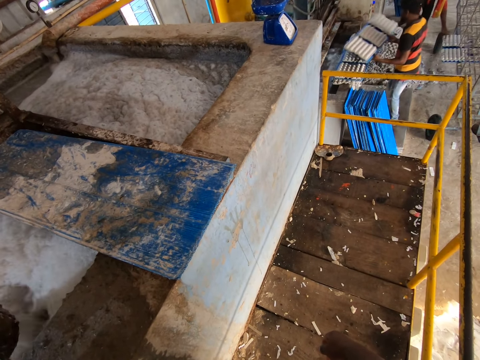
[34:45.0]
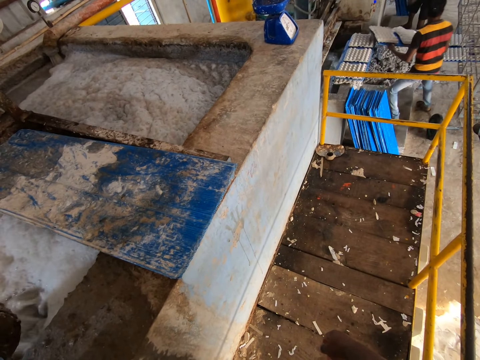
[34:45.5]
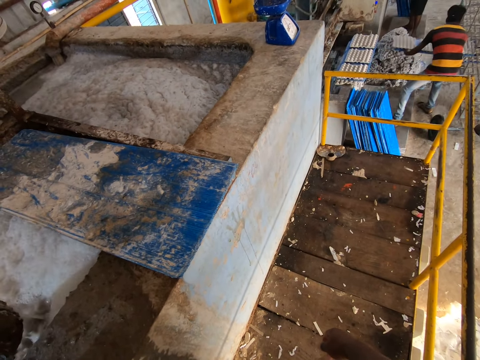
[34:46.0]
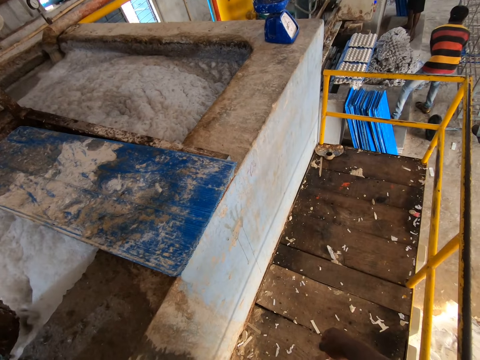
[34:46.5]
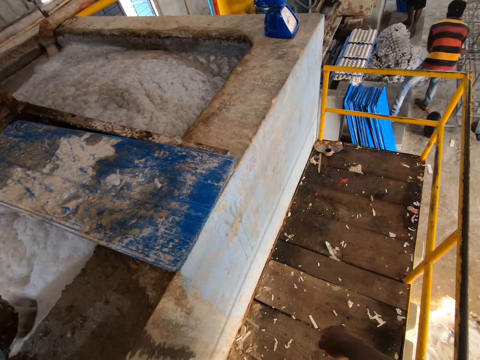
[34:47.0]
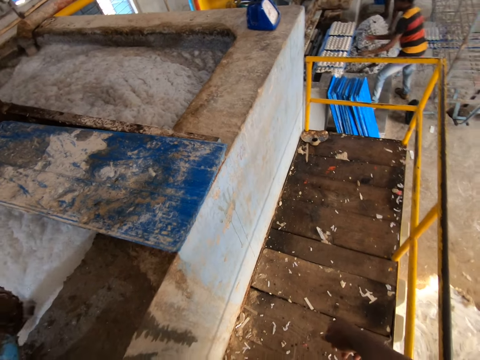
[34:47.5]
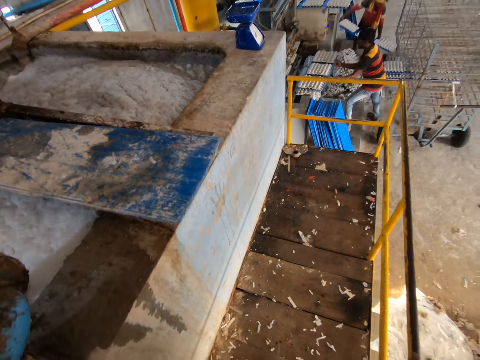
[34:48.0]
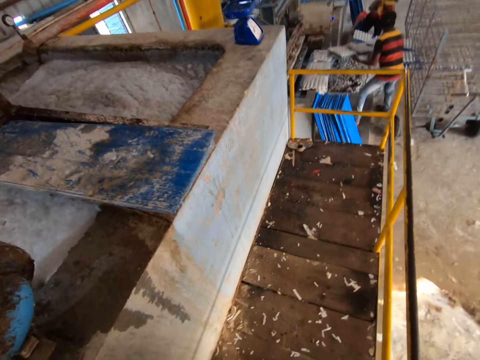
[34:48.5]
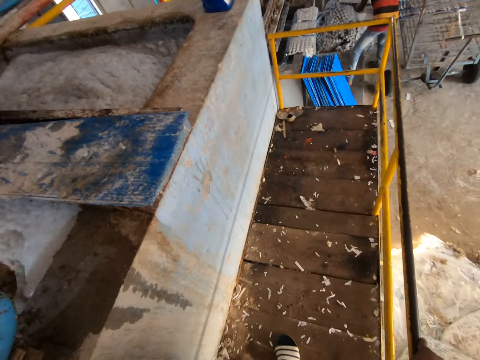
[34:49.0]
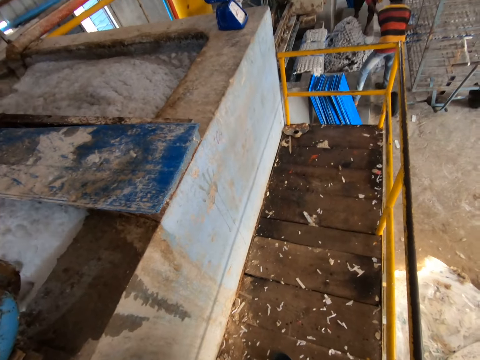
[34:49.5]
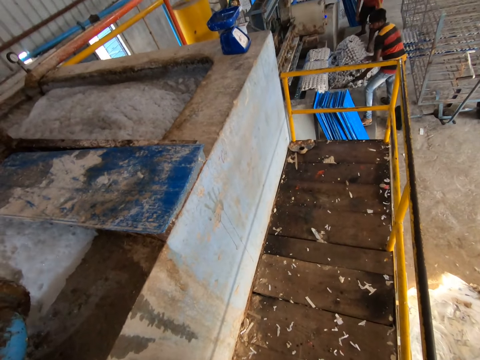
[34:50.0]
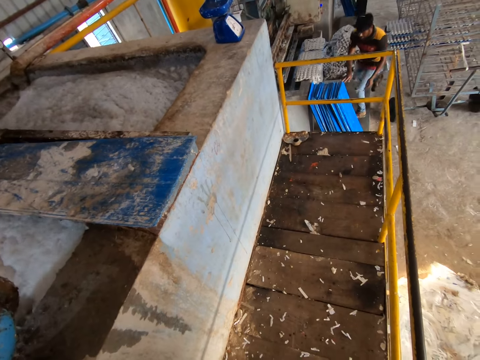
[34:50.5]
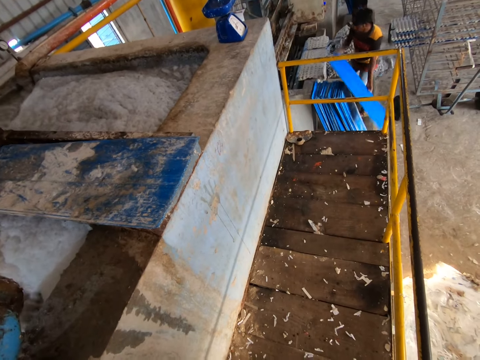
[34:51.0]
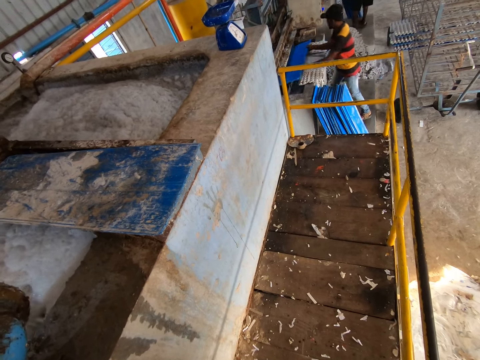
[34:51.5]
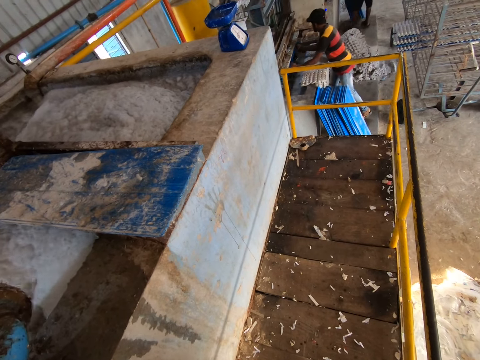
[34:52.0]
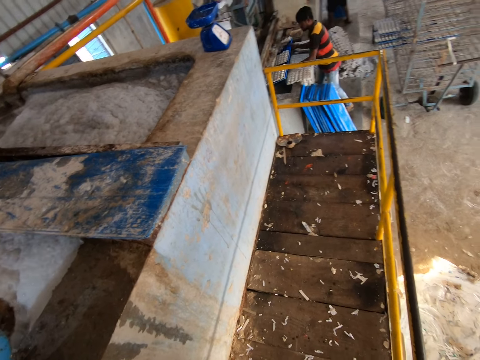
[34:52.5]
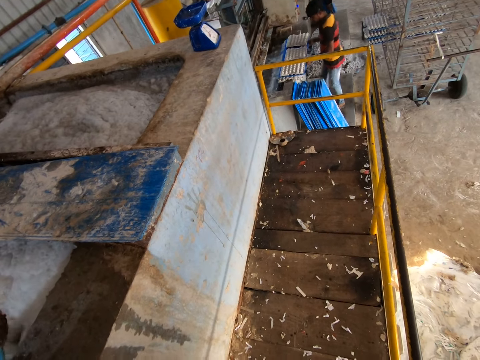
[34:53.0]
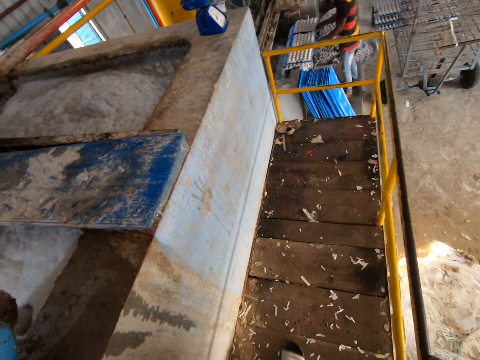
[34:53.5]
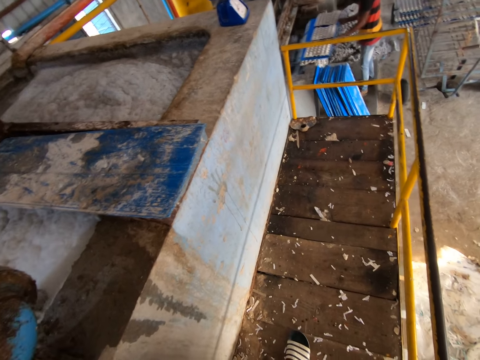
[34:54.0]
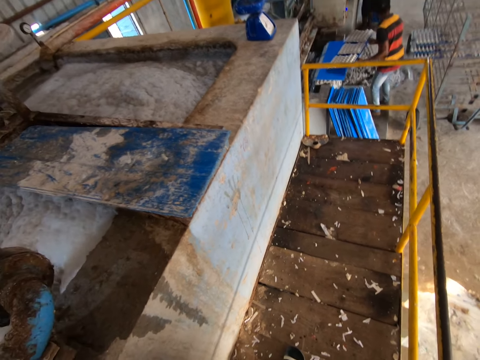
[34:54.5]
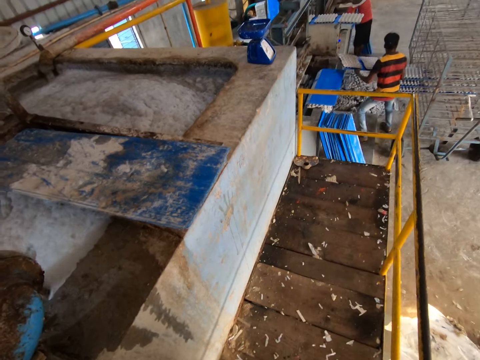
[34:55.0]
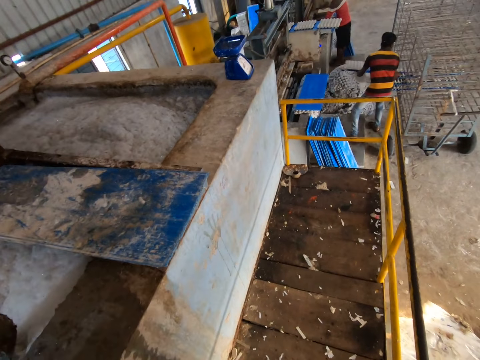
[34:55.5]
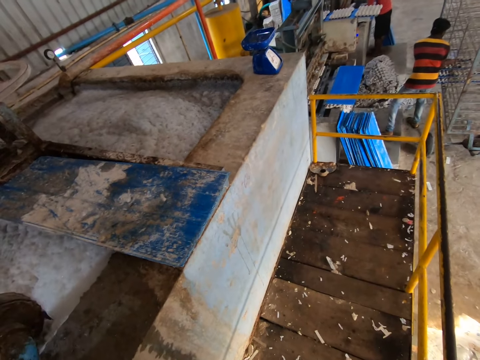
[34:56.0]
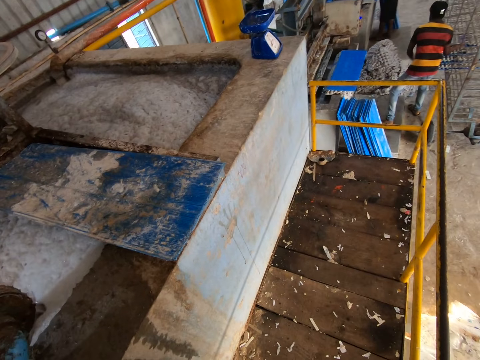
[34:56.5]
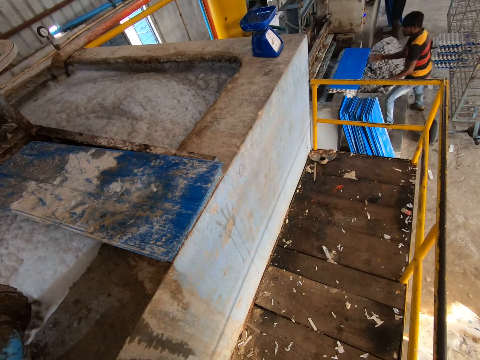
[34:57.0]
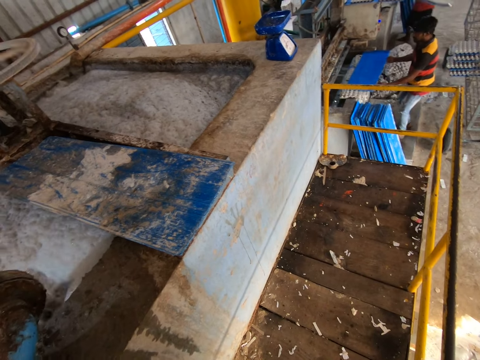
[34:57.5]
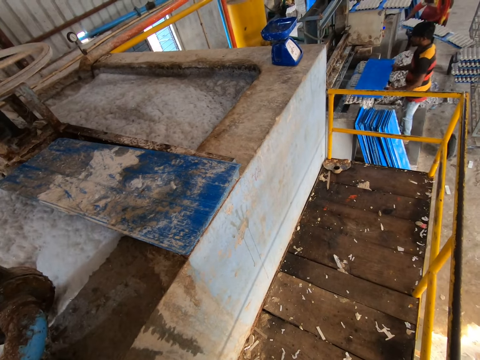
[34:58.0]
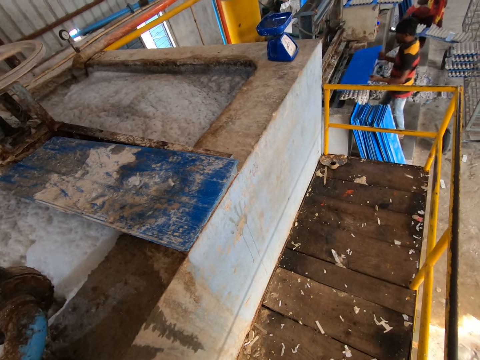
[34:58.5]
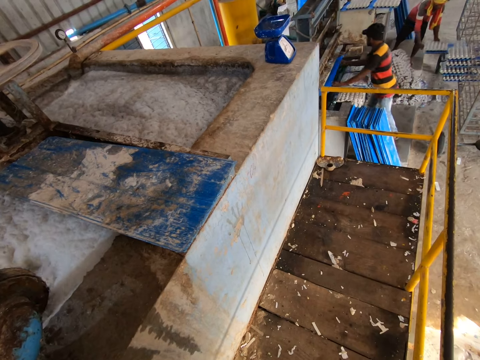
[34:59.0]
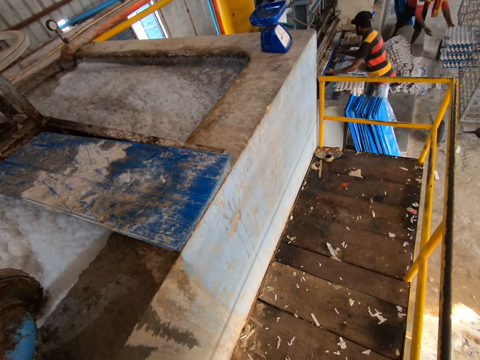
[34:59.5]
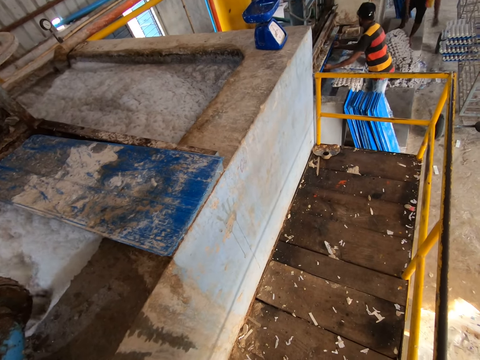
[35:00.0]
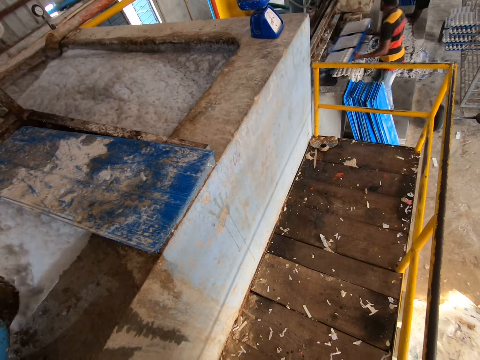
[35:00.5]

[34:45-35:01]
A man places the blue tray on the mobile rack with both hands. He picks a blue tray from the egg carton shaper with both hands. Another man places a blue tray on the mobile rack with both hands. The first man places the blue tray on the mobile rack with both hands, picks a blue tray from the ground with his right hand, holds the blue tray with both hands, and places the blue tray in the egg carton machine with both hands. He places the blue tray on the egg carton shaper with both hands, picks the blue tray from the egg carton shaper with both hands, and places the blue tray in the egg carton machine with both hands. He picks the blue tray from the egg carton shaper with both hands. The other man places a blue tray on the mobile rack with both hands. The first man places the blue tray in the egg carton machine with both hands.

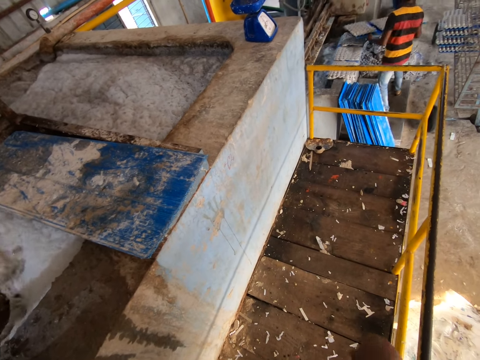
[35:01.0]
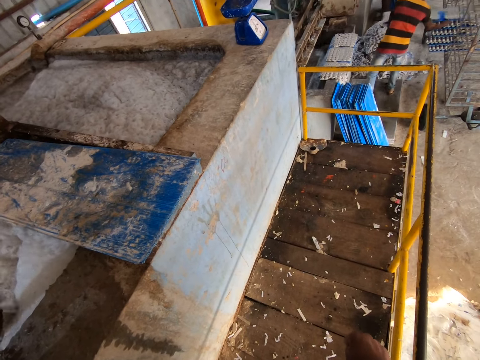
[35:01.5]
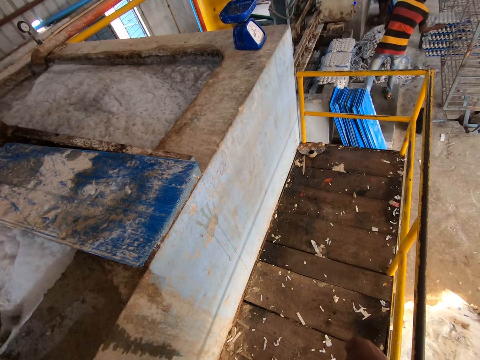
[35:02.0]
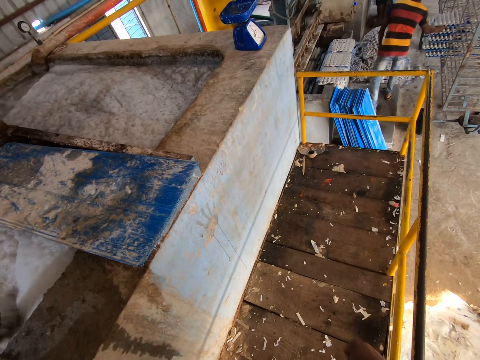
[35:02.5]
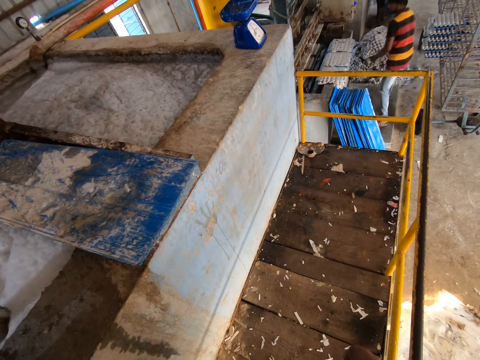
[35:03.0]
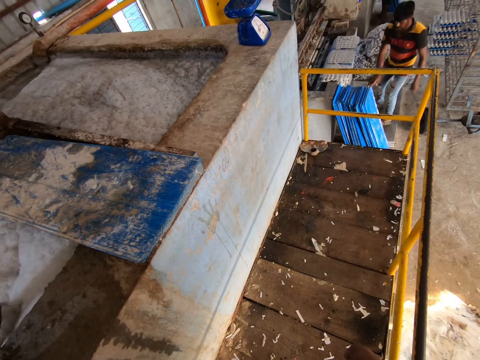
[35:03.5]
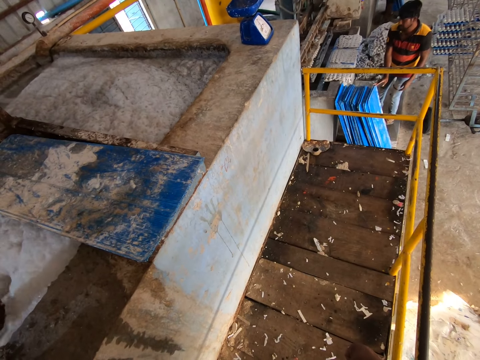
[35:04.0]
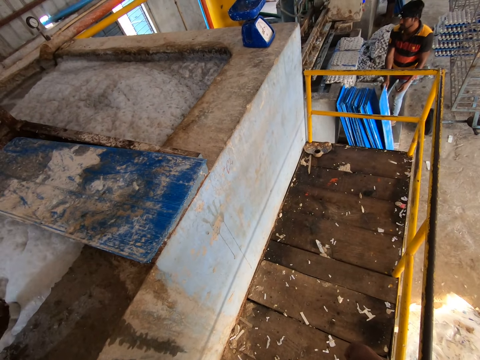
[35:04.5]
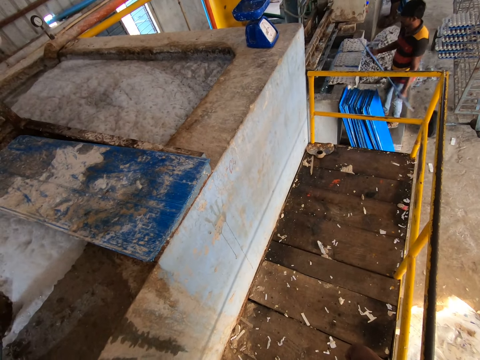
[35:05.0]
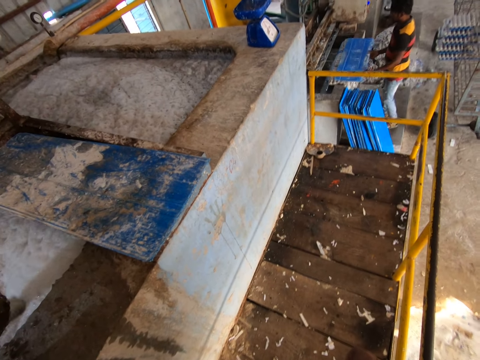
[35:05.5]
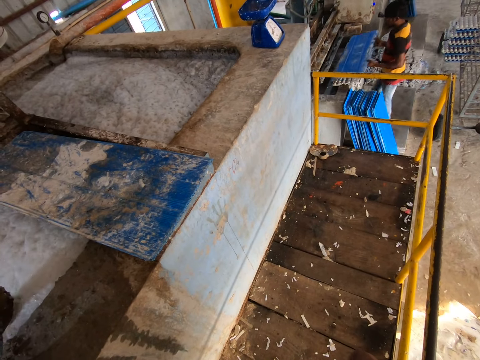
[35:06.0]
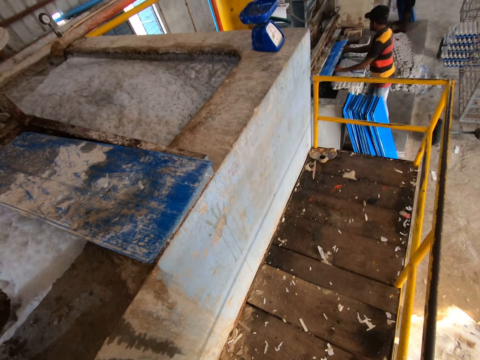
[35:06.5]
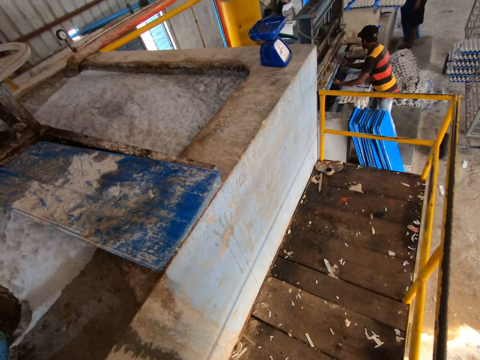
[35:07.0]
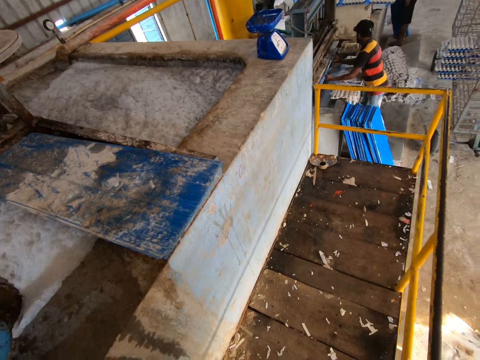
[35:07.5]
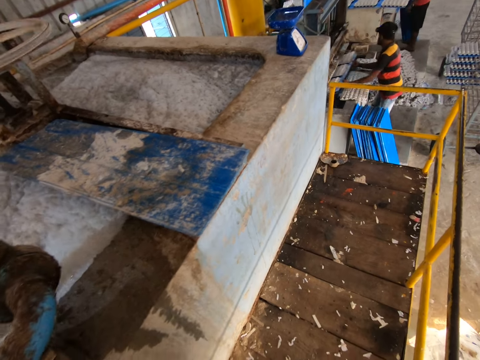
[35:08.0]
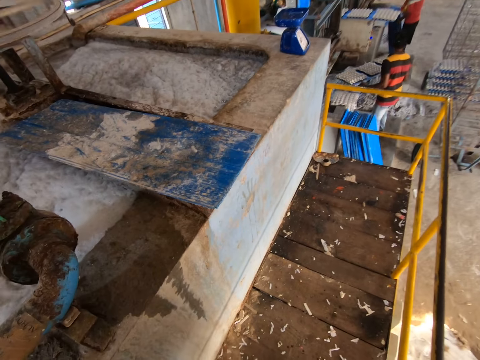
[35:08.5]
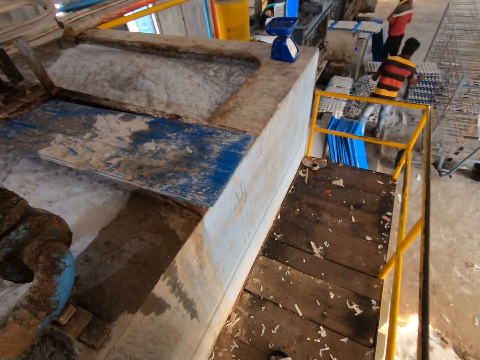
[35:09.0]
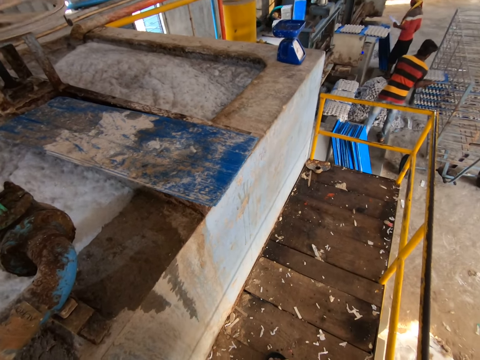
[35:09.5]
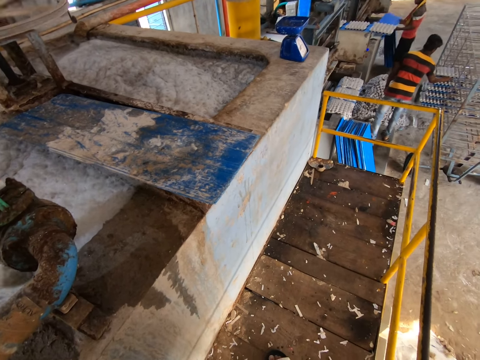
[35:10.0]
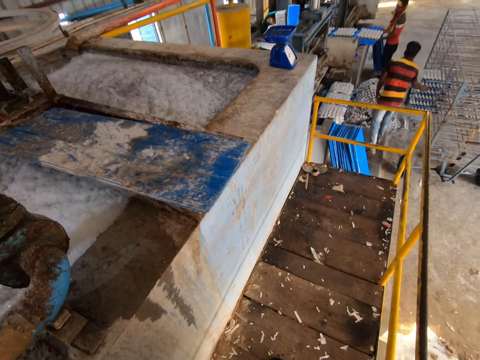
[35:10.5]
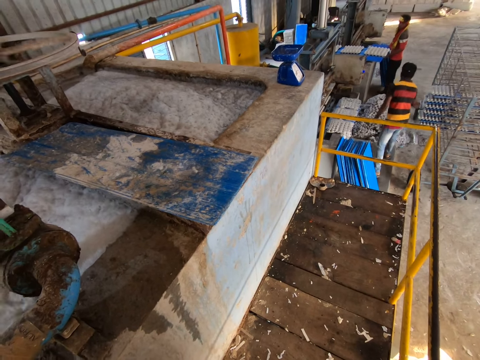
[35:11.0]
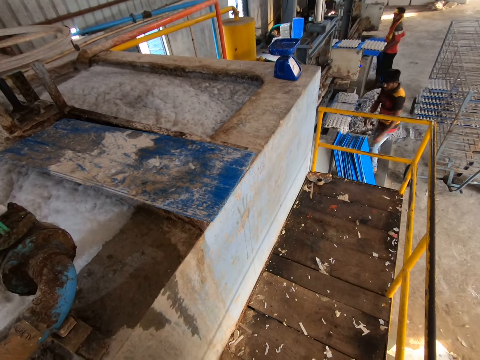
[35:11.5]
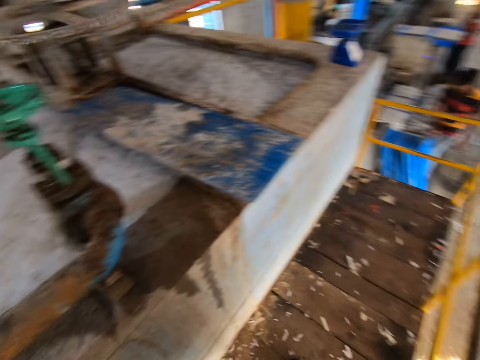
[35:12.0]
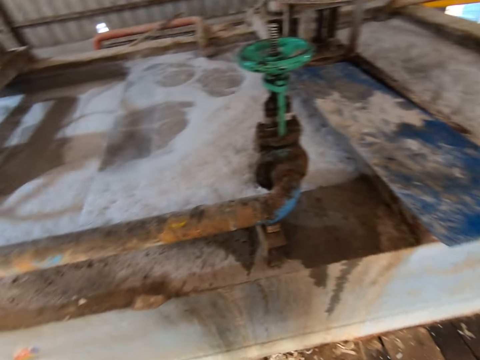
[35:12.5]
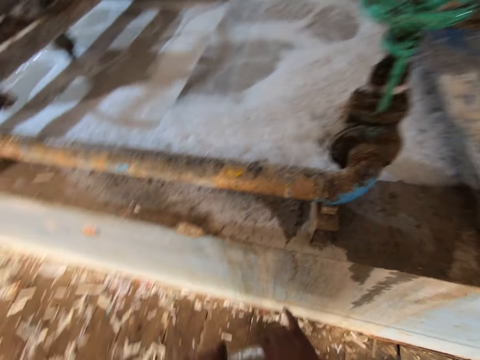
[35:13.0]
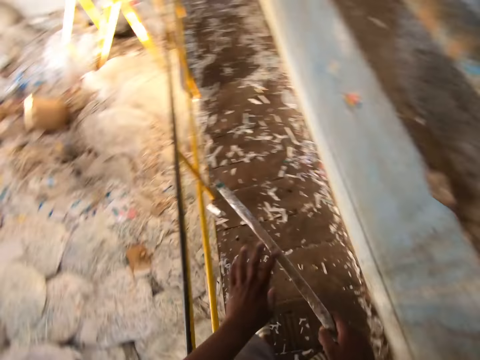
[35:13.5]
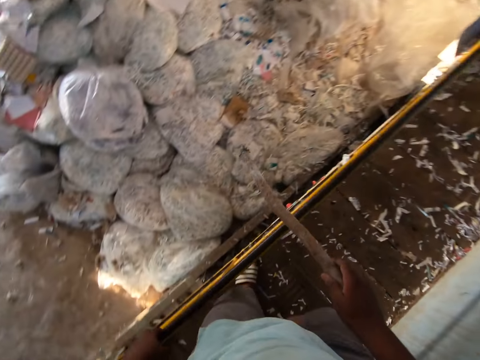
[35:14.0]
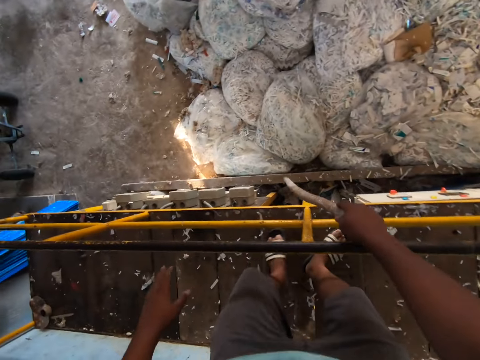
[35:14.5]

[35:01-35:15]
A man places the blue tray in the egg carton machine with both hands. The camera wearer stretches the hand in front. The man picks a blue tray from the ground with his right hand, holds the blue tray with both hands, picks the blue tray from the egg carton shaper with both hands, and places the blue tray in the egg carton machine with both hands. He places the blue tray on the mobile rack with both hands. Another man places a blue tray on the slab with both hands. The first man picks a blue tray from the ground with his right hand. The camera wearer passes the stick to his right hand with his left hand. He holds the wood stick.
